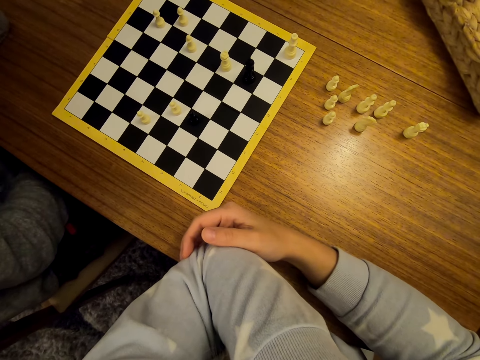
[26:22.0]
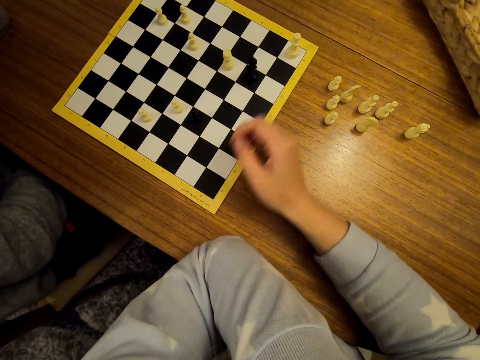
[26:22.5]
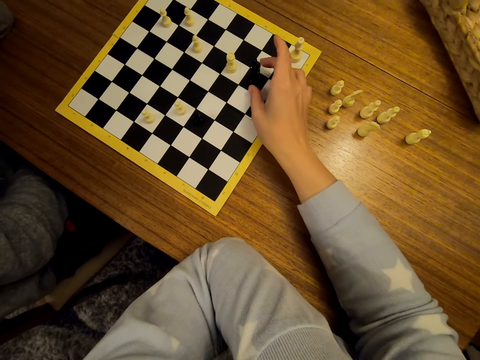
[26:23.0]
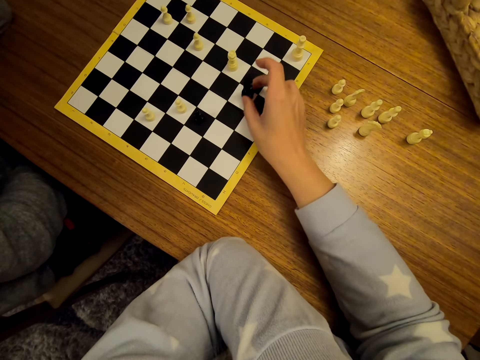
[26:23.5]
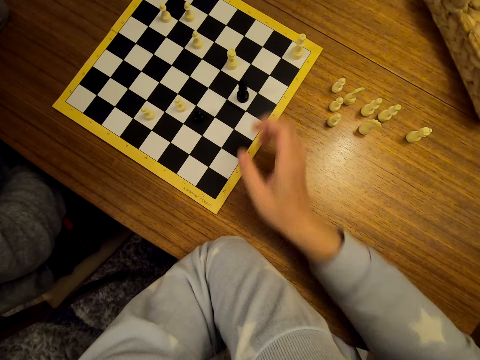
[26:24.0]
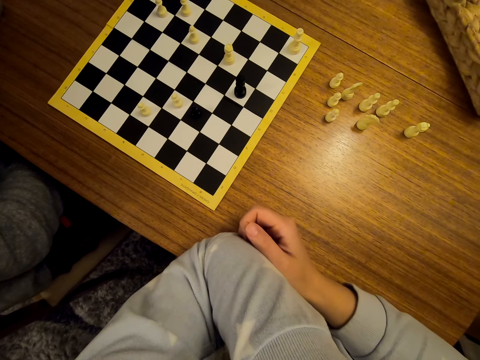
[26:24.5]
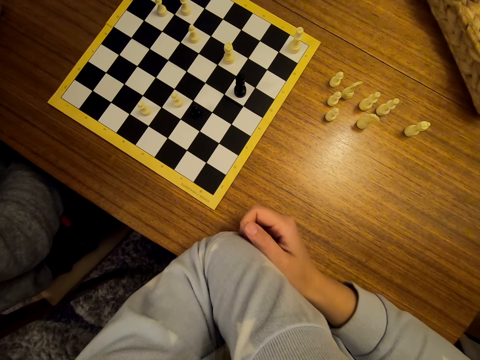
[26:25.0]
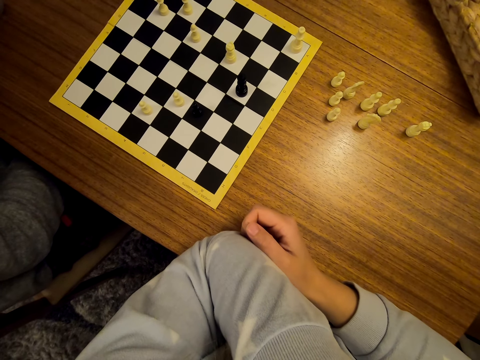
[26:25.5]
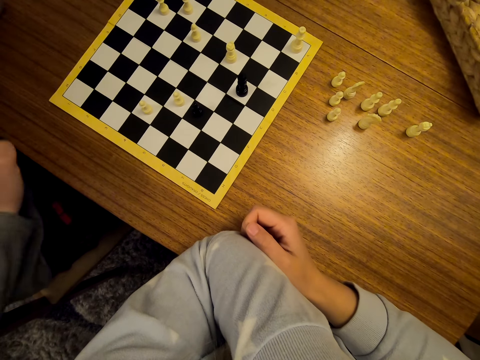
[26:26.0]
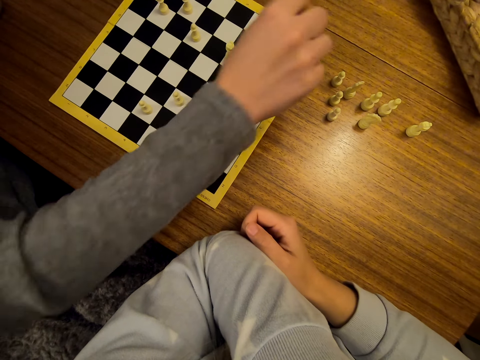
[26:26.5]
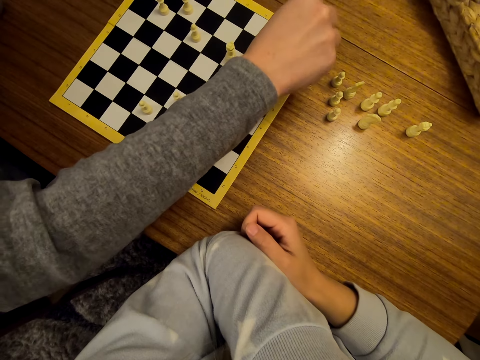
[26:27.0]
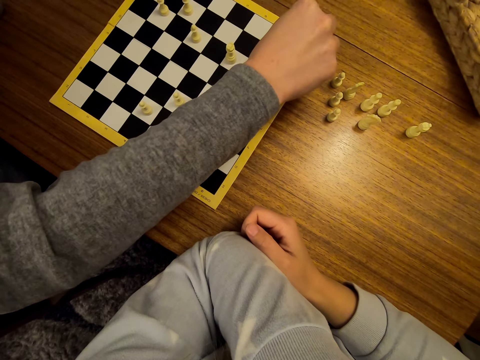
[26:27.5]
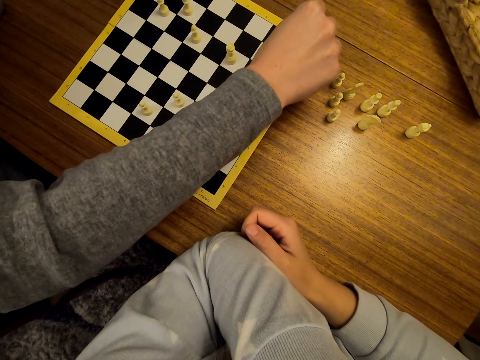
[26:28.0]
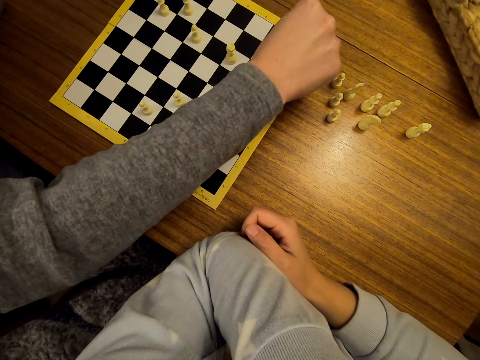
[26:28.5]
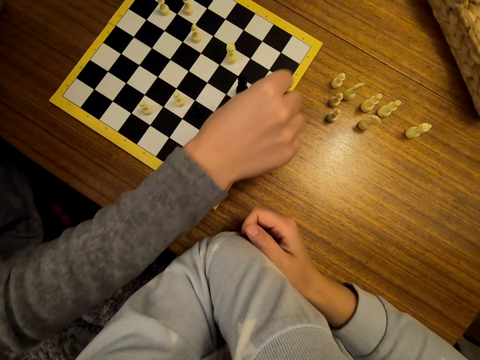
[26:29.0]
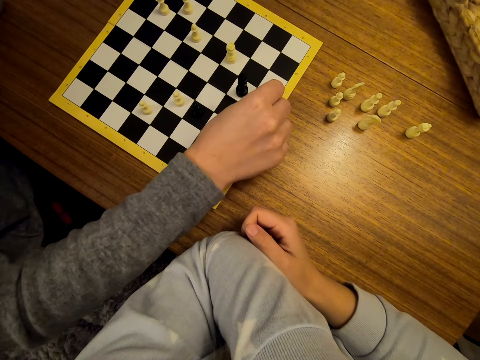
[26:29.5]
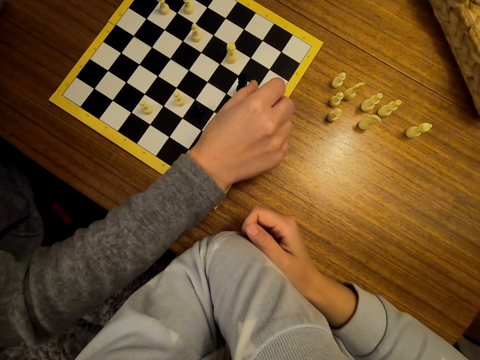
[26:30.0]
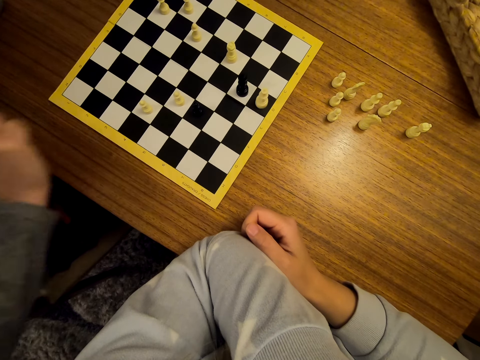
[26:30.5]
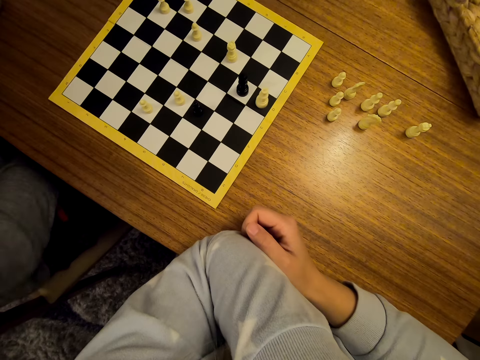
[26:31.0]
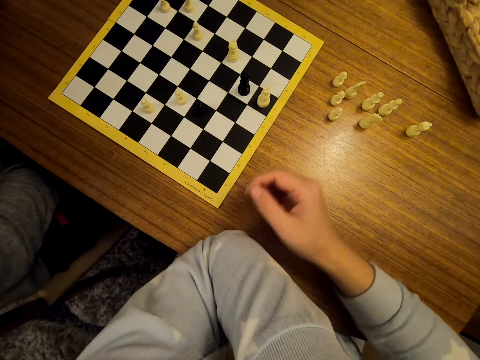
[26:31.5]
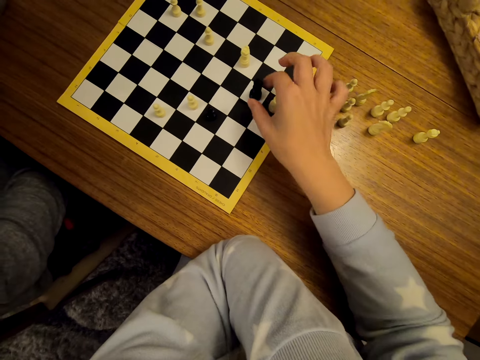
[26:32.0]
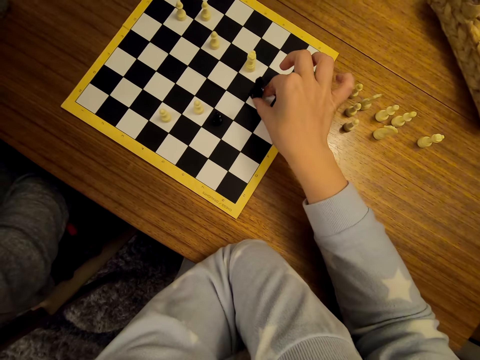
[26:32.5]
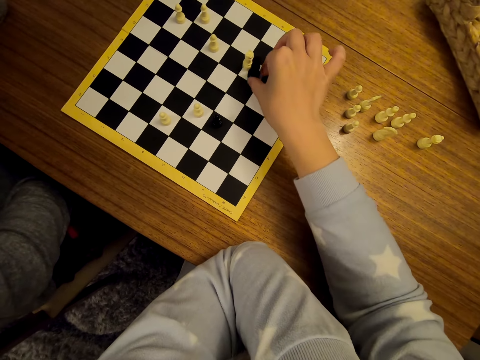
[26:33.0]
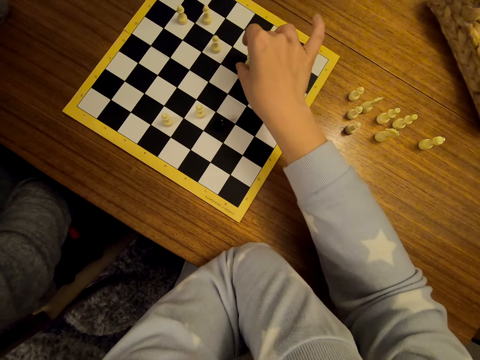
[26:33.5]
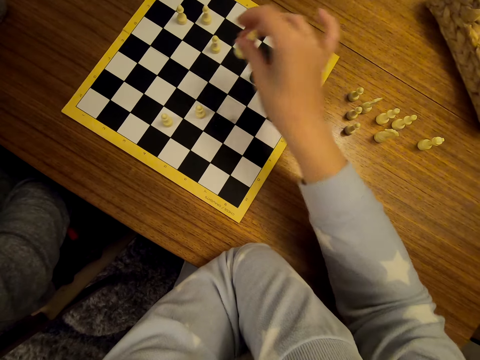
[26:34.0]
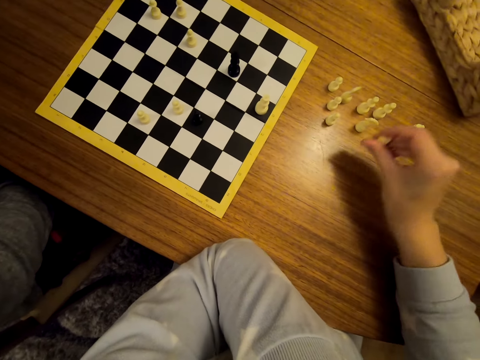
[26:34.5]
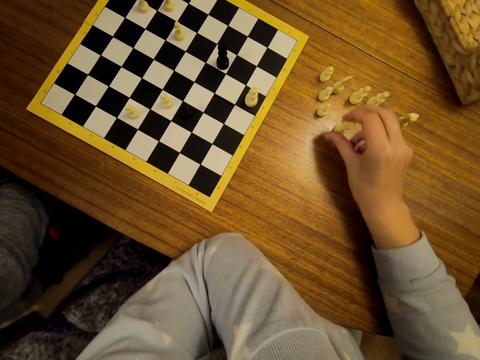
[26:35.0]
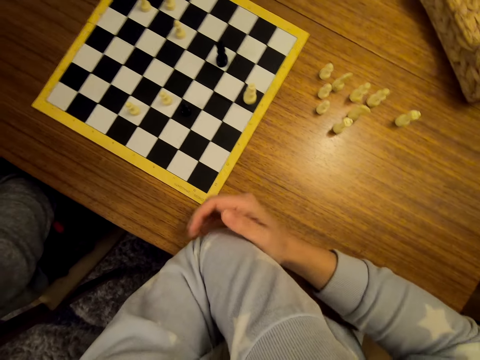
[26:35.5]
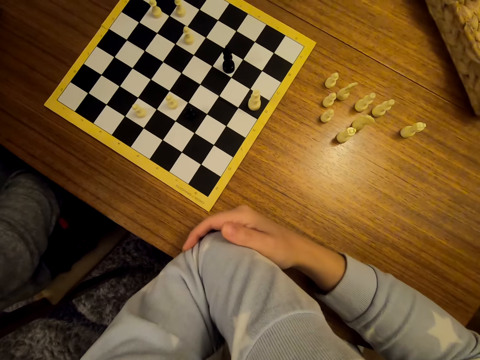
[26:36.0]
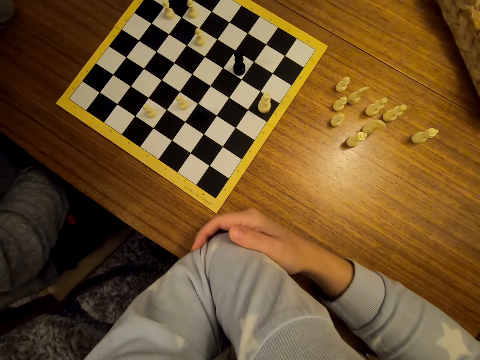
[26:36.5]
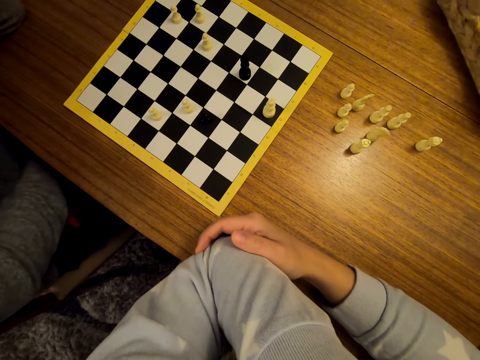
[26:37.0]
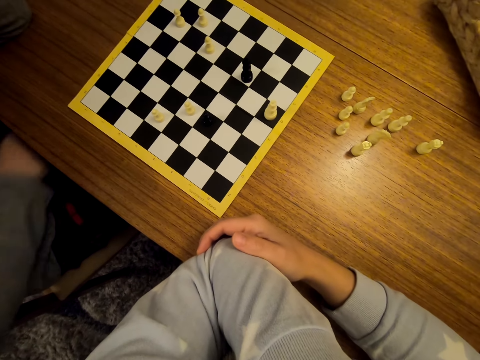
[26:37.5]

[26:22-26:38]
The camera wearer moves the pawns on the chess board. A man moves the pawns on the chess board. The camera wearer stares at the chess. The man stares at the chess. The camera wearer moves the pawns on the chess board. They pick another chess piece on the board, drop the piece on the table and stare at the chess.

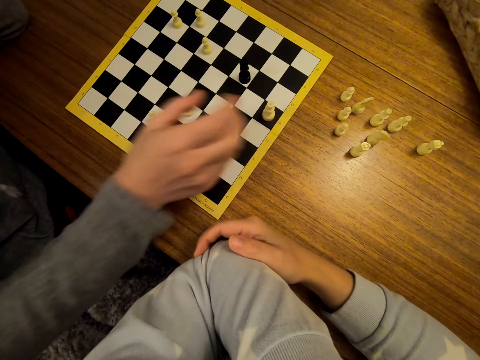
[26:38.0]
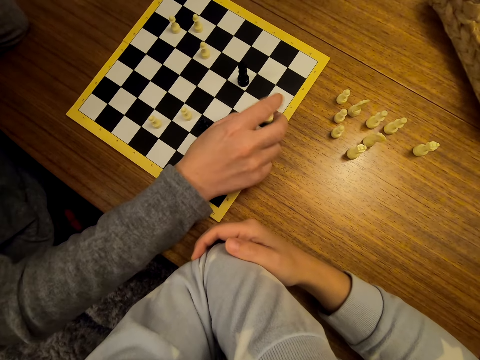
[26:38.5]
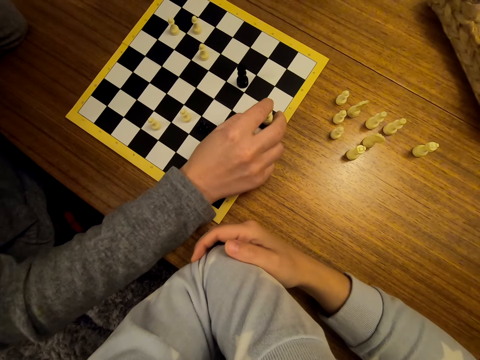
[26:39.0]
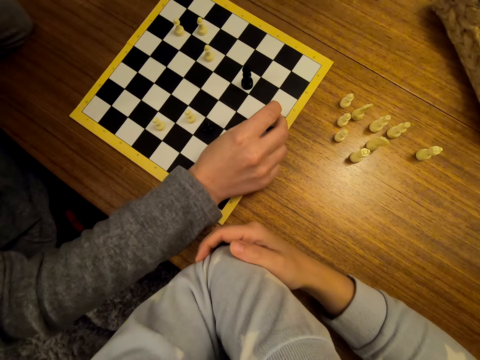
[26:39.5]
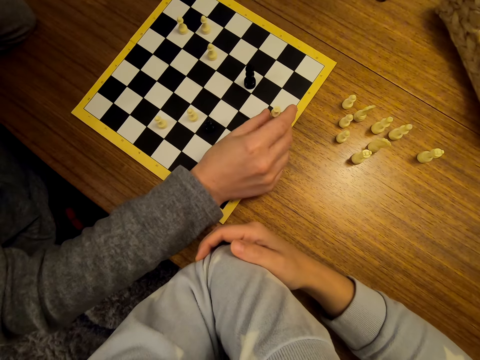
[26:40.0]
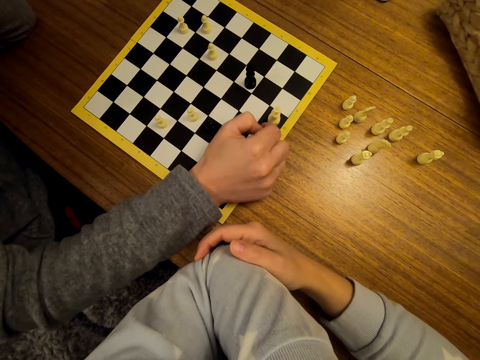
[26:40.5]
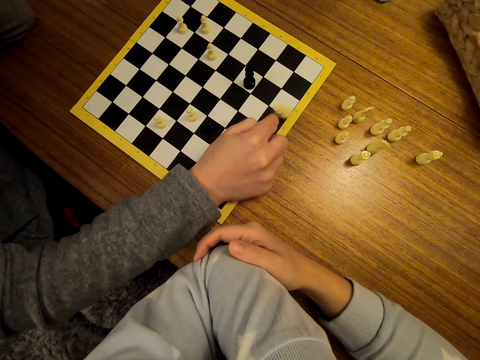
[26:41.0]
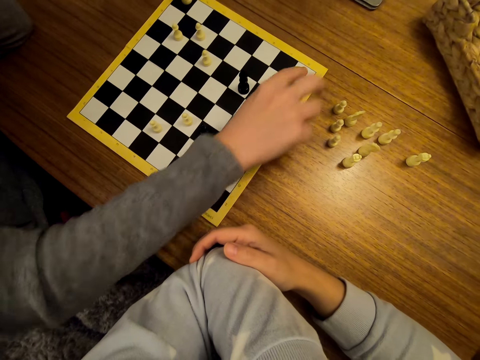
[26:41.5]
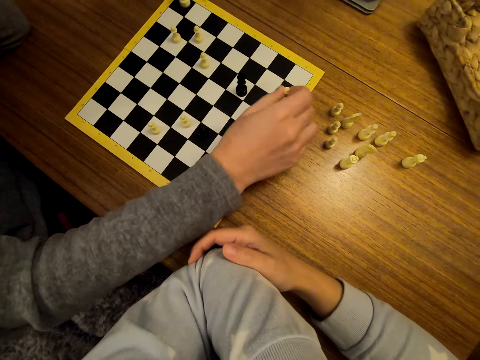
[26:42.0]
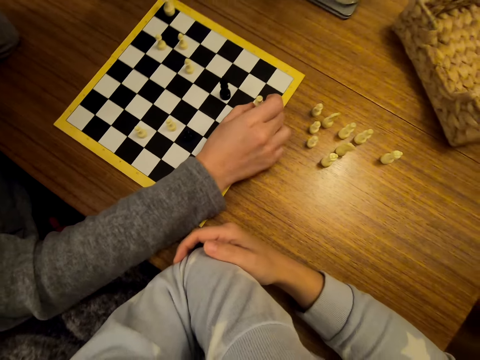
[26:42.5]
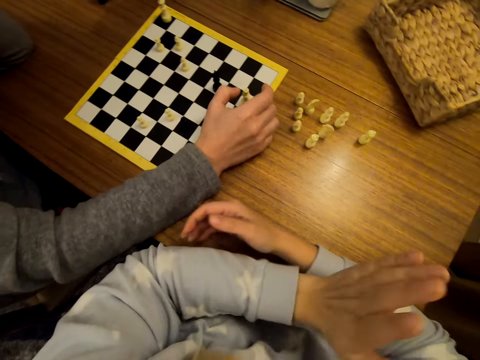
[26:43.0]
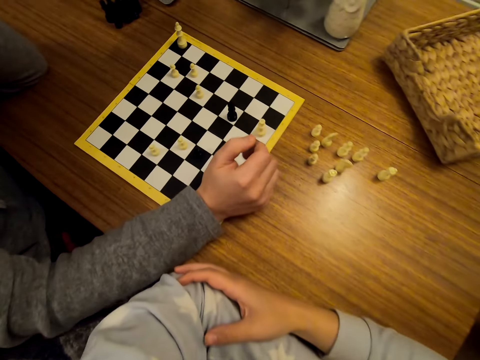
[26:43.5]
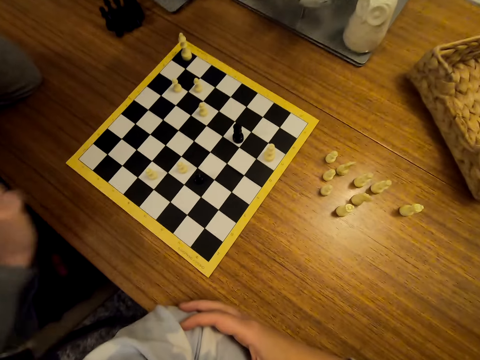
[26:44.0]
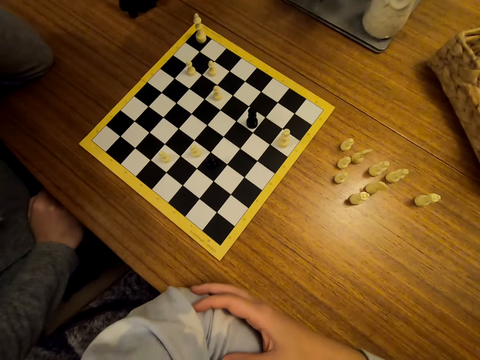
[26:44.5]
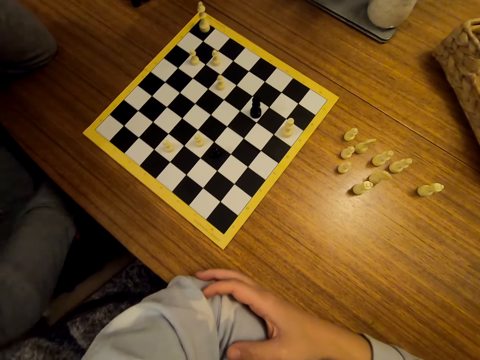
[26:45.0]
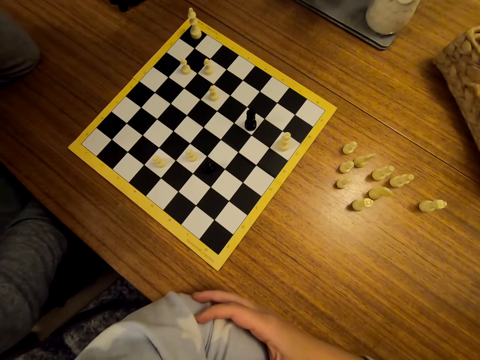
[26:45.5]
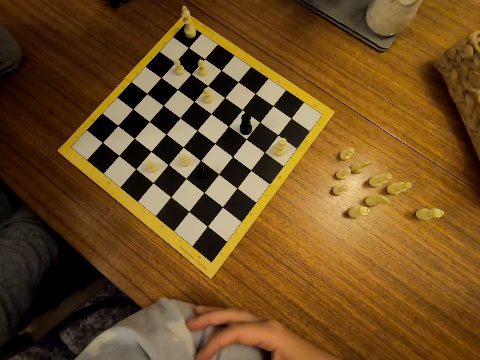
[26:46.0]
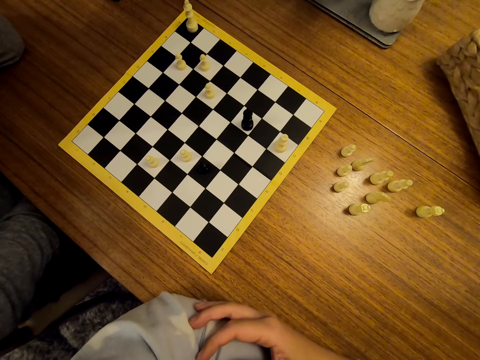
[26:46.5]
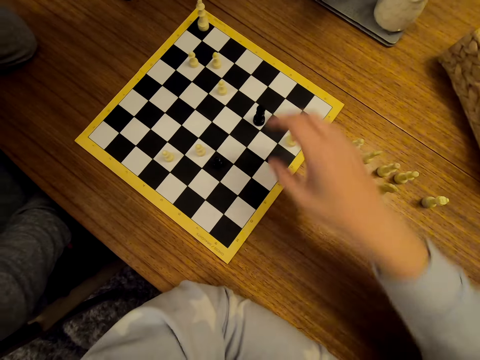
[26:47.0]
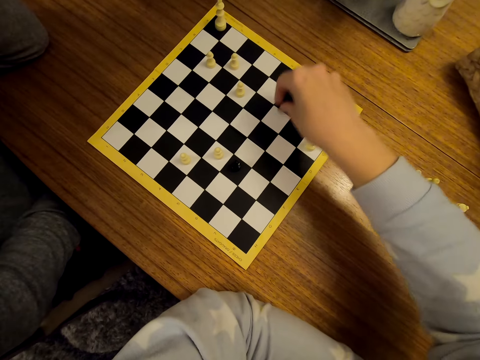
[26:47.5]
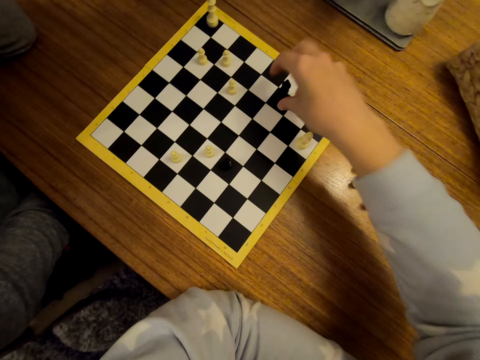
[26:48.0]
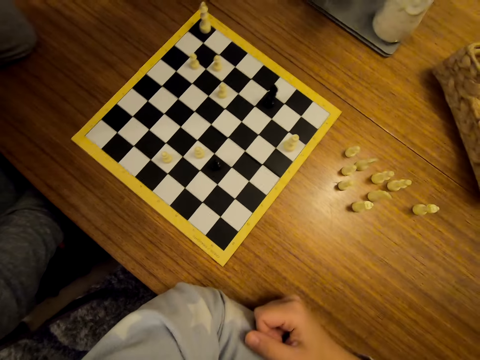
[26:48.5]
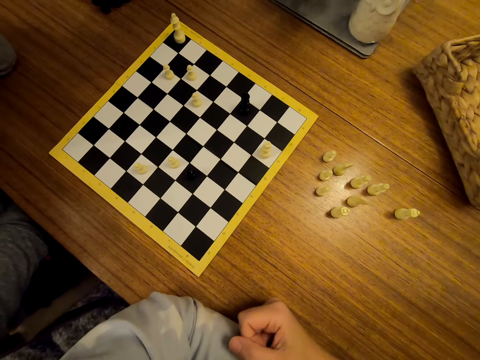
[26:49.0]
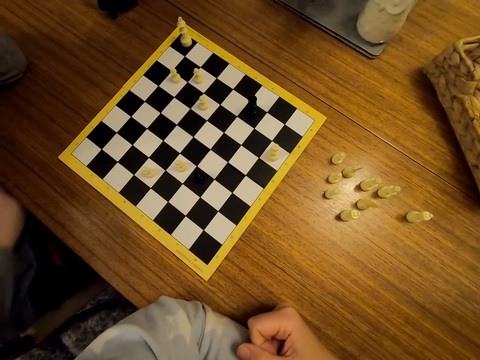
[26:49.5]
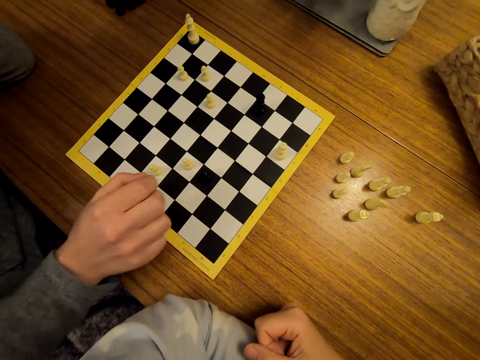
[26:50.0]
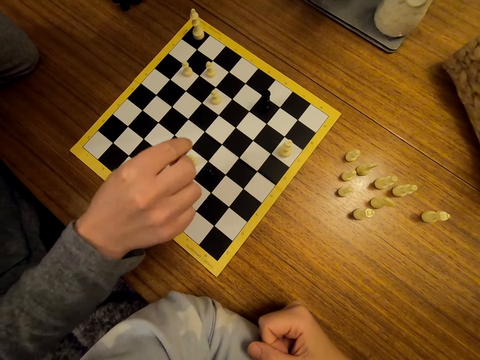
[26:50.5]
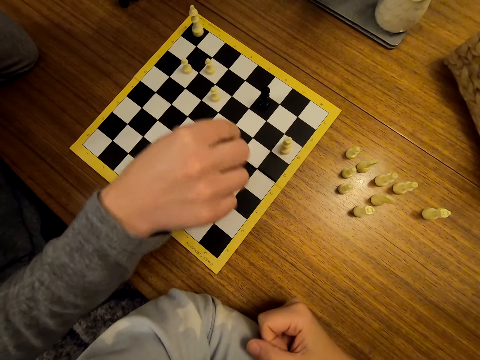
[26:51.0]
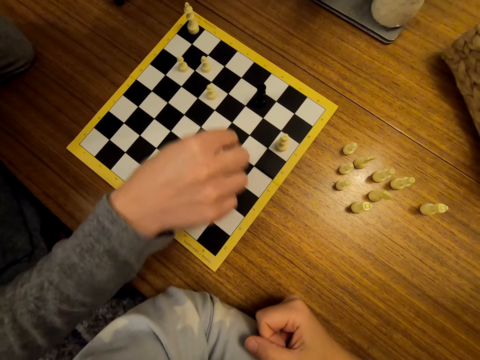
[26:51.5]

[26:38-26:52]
A man moves the pawns on the chess board. The man stares at the chess. The camera wearer moves the pawns on the chess board. They stare at the chess. The man shifts a chess piece on the chess board.
